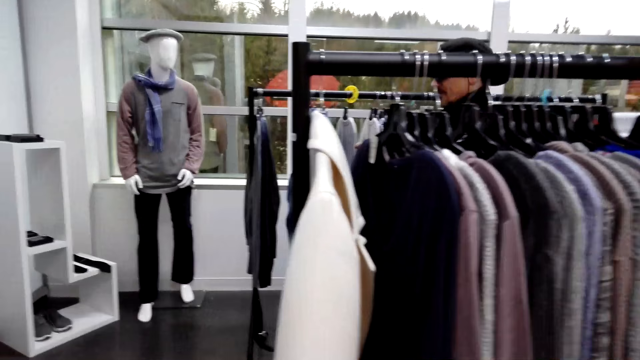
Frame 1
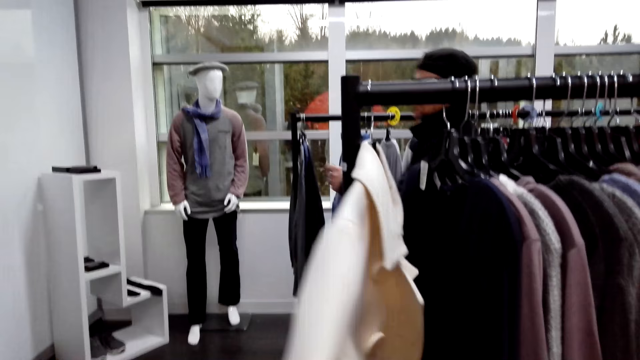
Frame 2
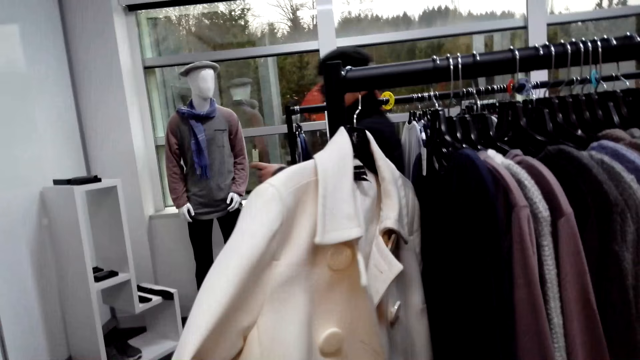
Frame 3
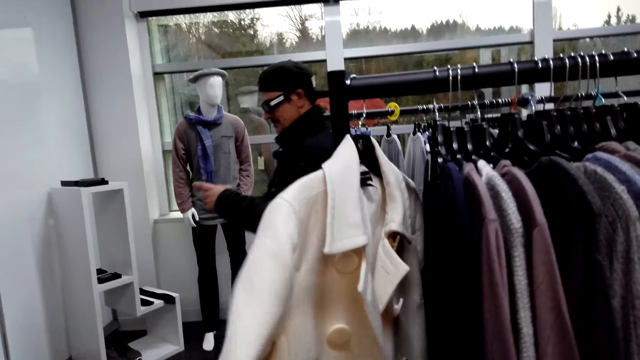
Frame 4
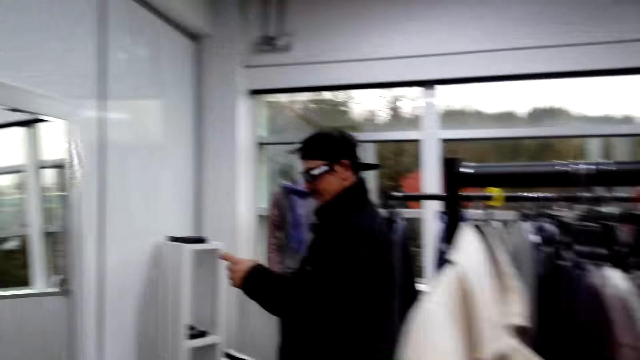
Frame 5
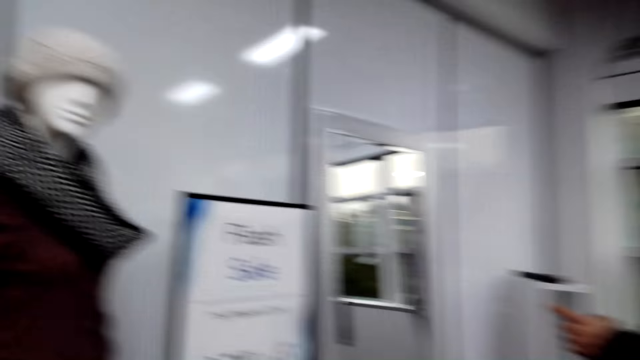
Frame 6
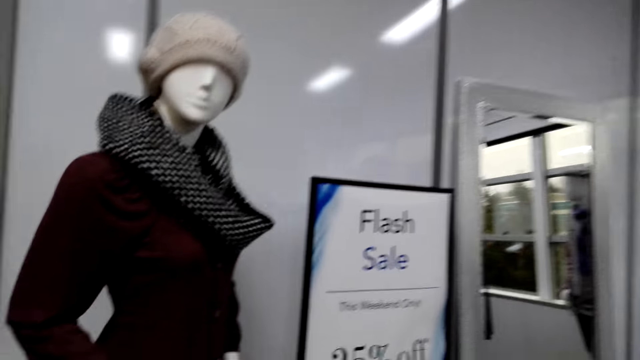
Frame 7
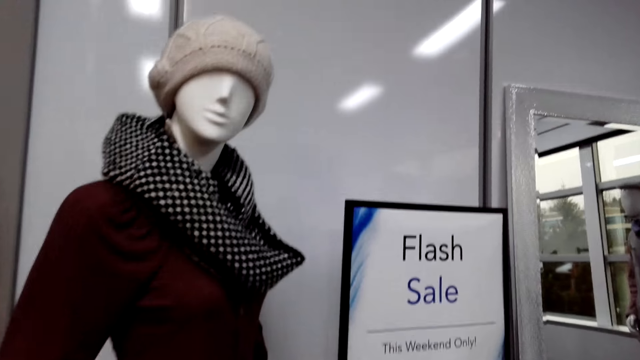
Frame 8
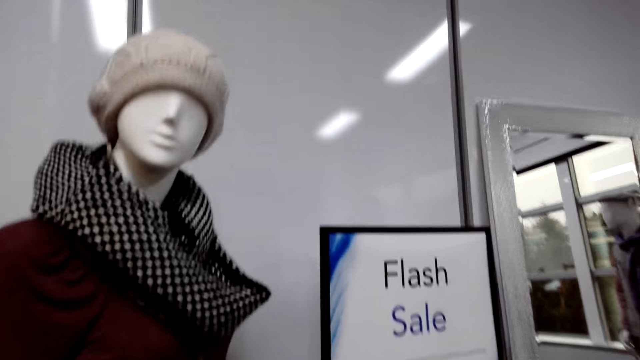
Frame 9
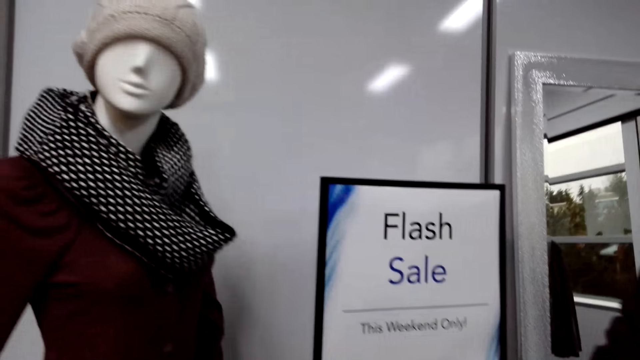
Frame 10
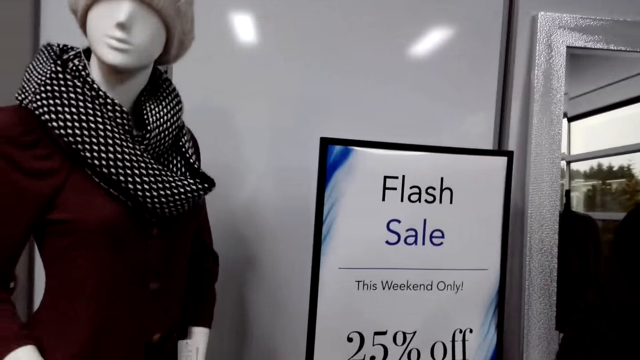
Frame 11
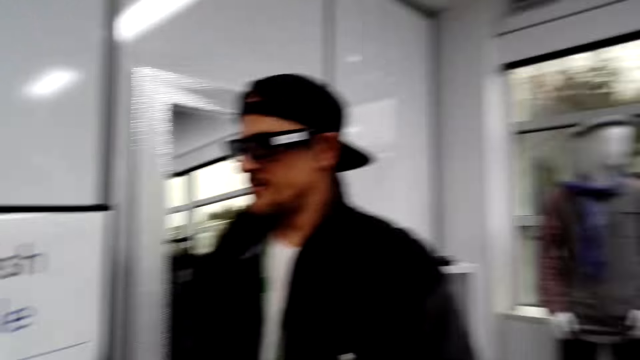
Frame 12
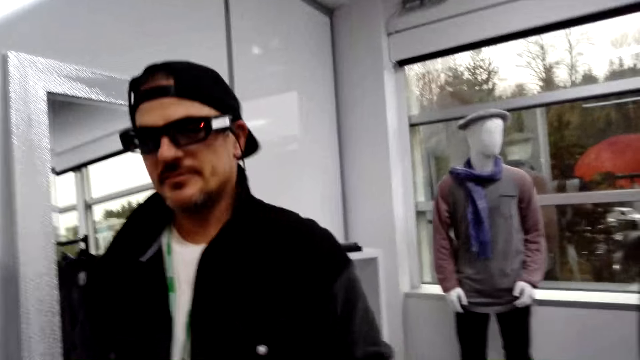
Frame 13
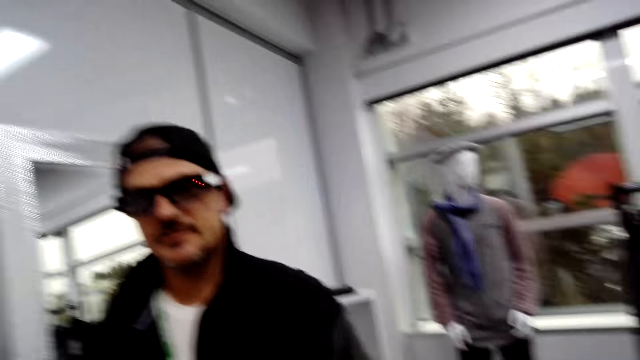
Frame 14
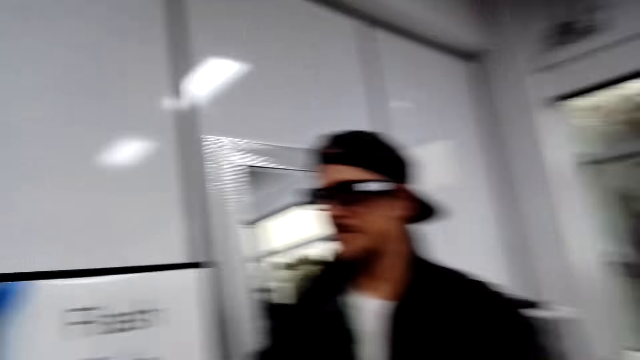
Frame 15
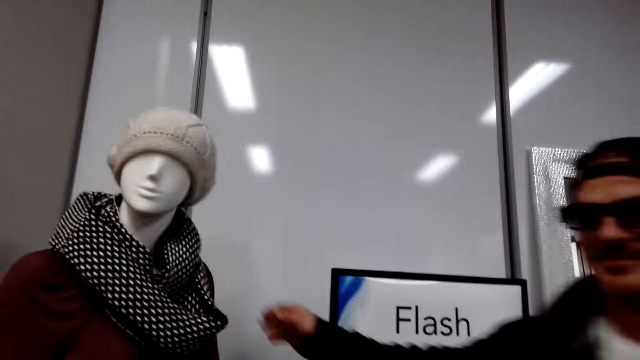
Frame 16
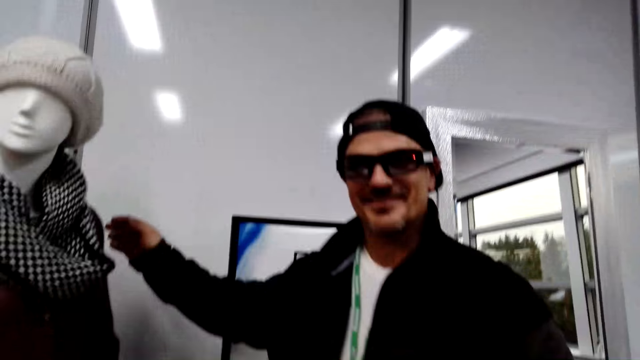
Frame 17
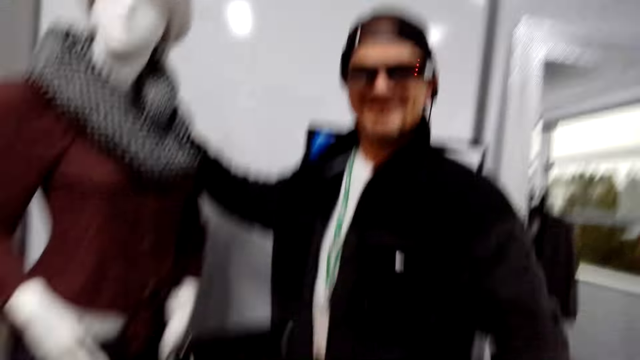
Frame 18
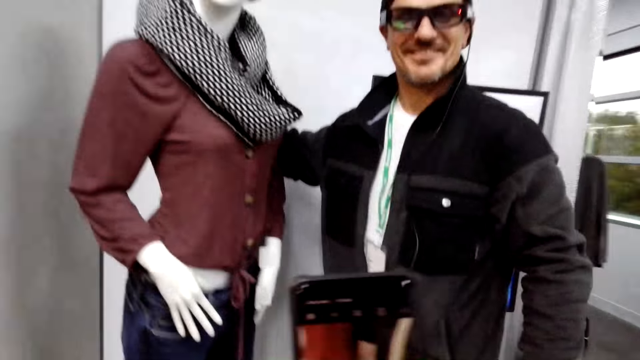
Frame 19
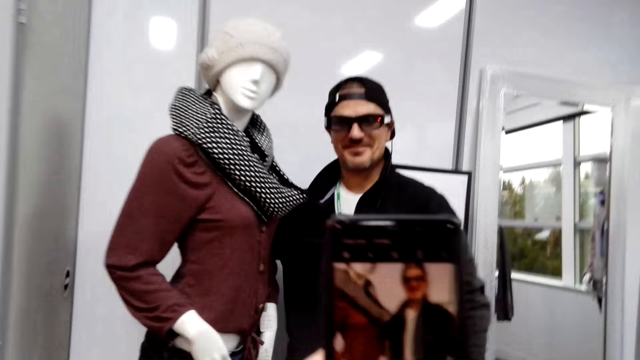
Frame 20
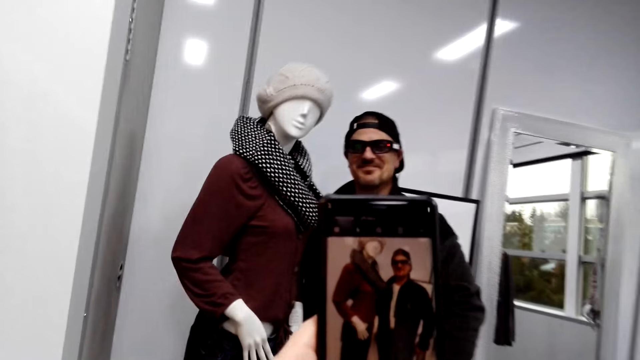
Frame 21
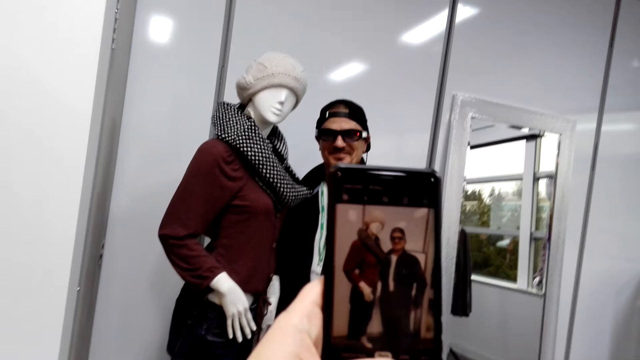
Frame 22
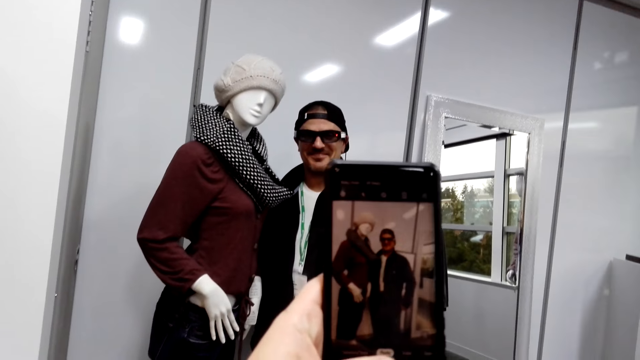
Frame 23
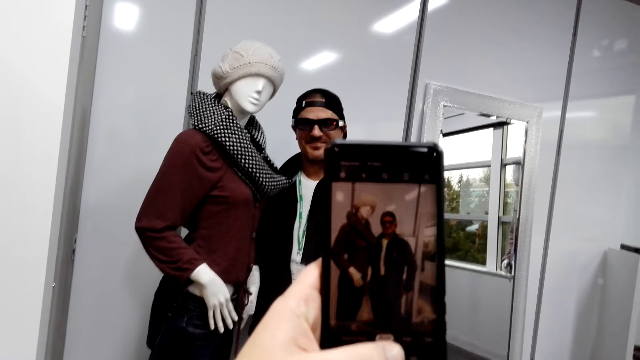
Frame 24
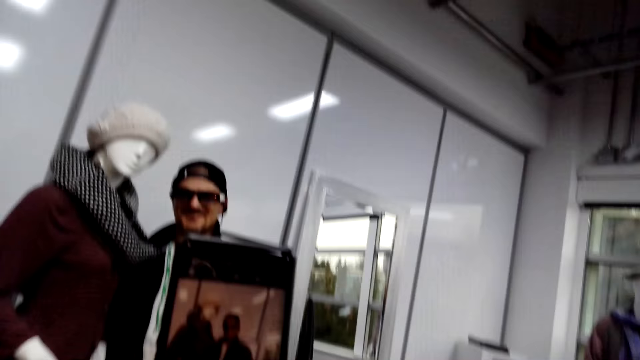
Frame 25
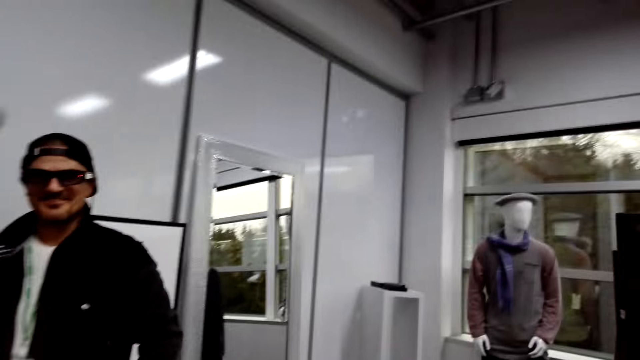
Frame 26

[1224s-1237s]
The camera wearer looks at the clothes. A man talks to the camera wearer. The man looks at the camera wearer. The man stands by the mannequin and holds the mannequin. The camera wearer takes a picture of the man.

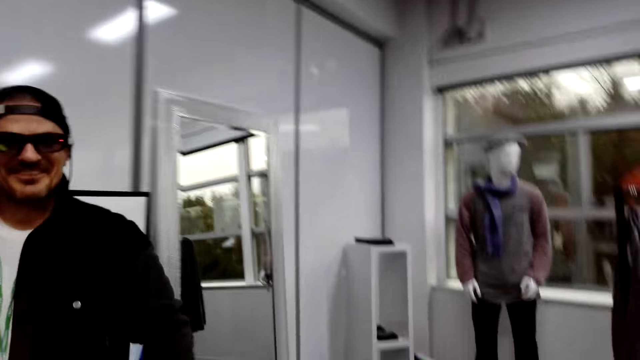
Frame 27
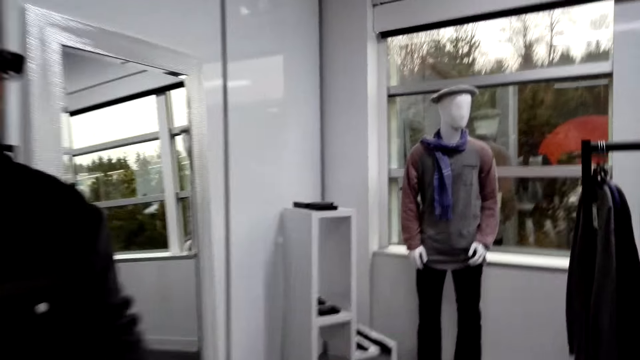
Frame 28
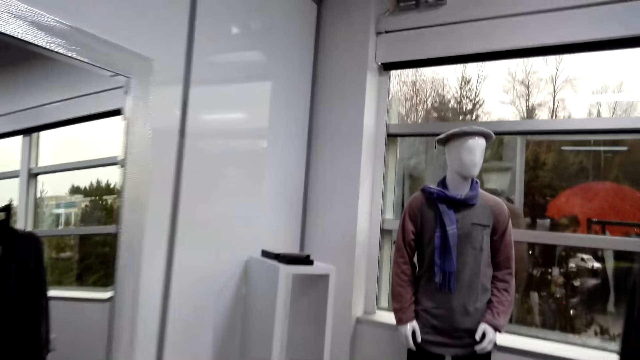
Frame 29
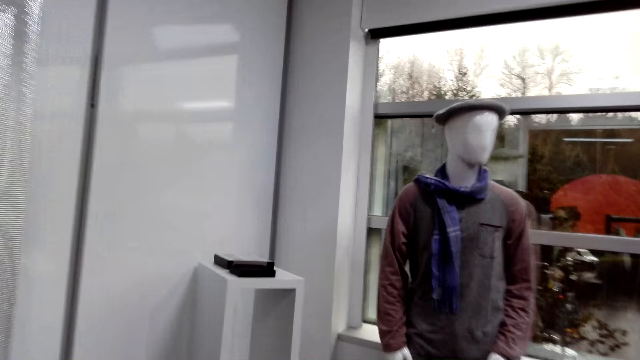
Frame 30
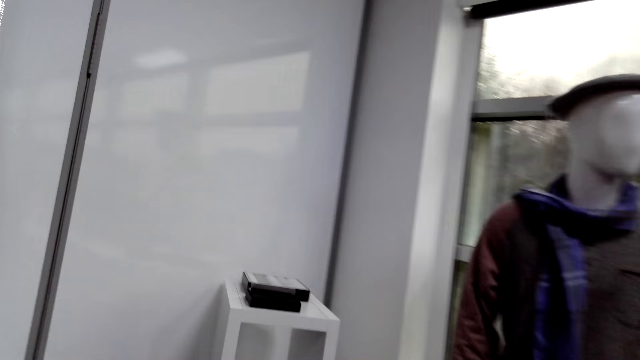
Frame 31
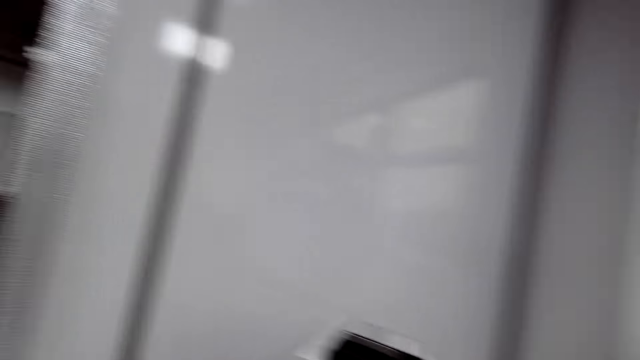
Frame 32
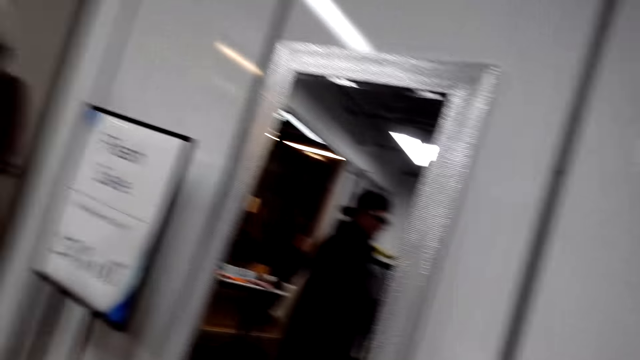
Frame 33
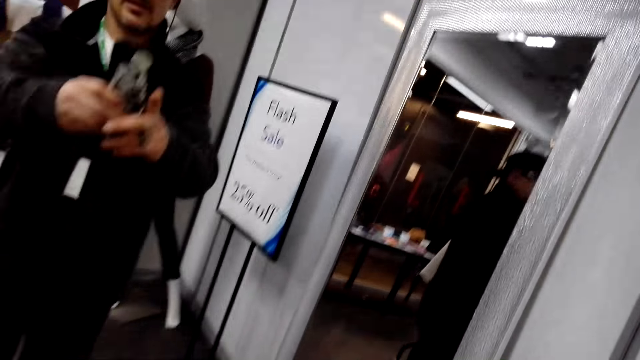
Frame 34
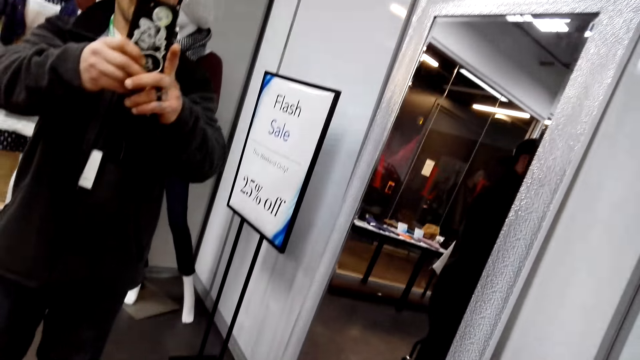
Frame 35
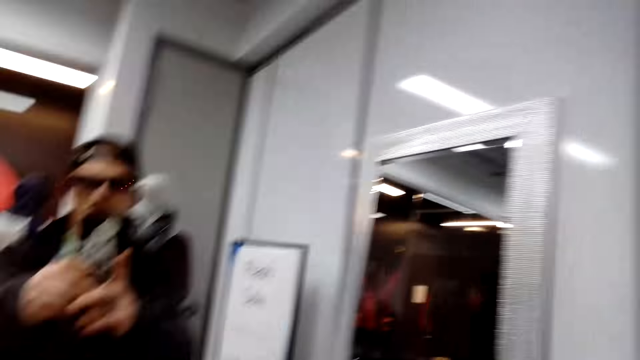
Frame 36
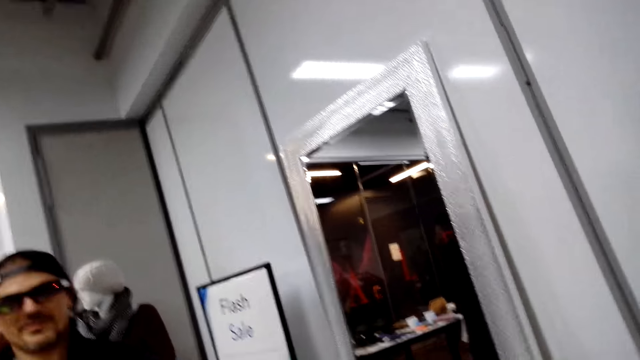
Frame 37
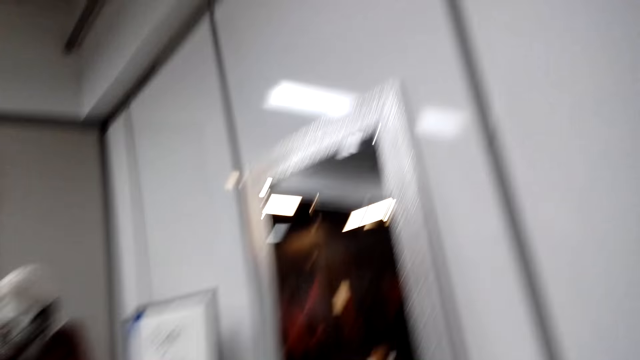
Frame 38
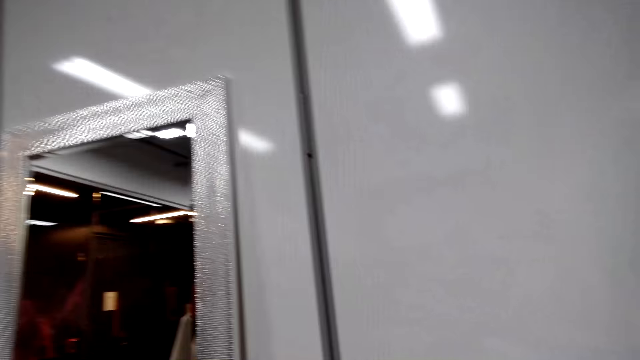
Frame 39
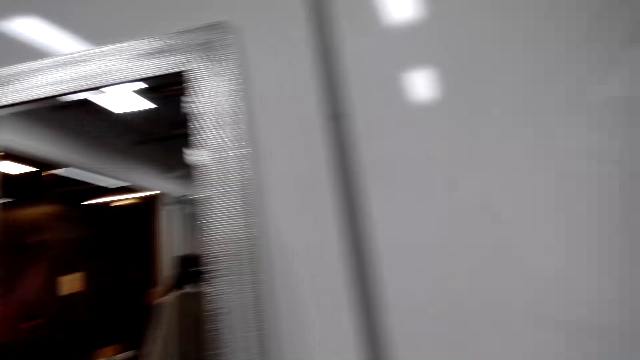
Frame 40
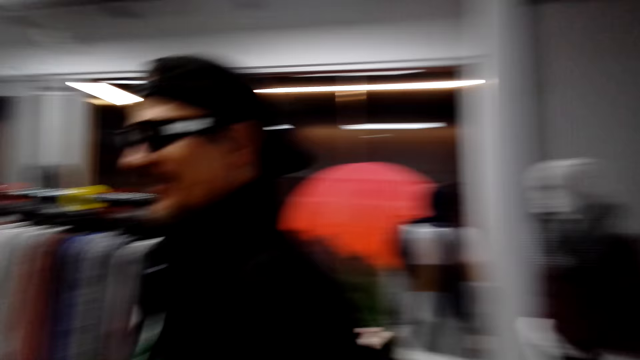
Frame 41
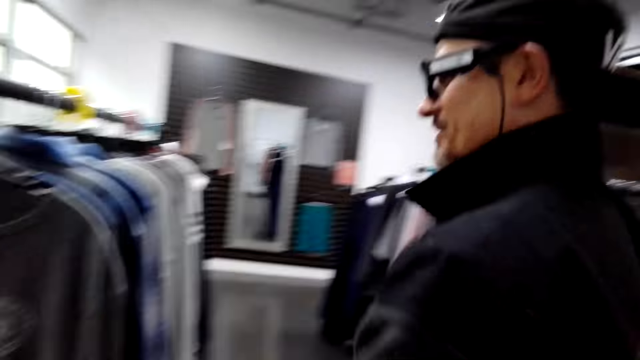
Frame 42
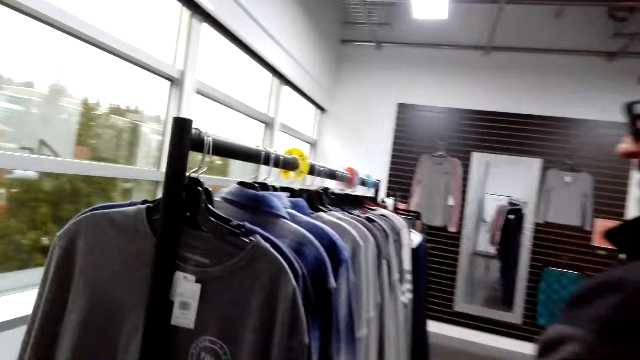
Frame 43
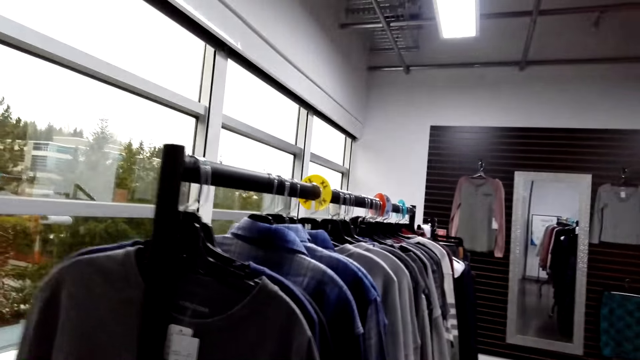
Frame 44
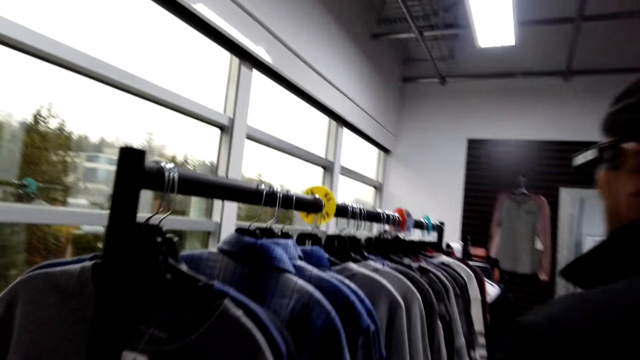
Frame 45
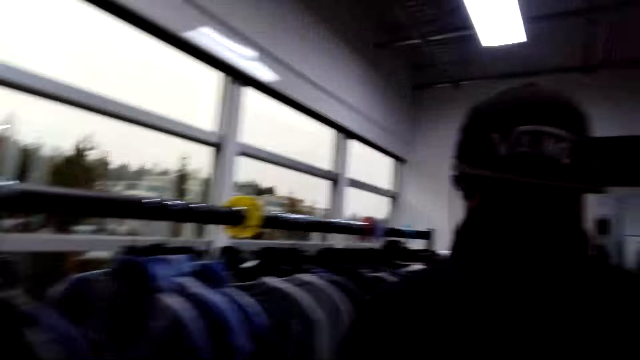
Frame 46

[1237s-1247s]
The camera wearer walks around the boutique. A man takes a picture of the camera wearer. The camera wearer talks to the man. They look at the clothes.
